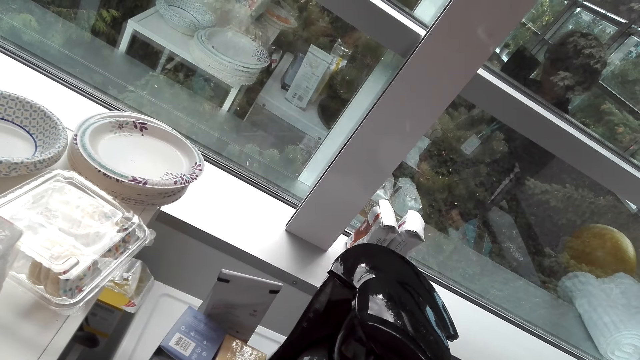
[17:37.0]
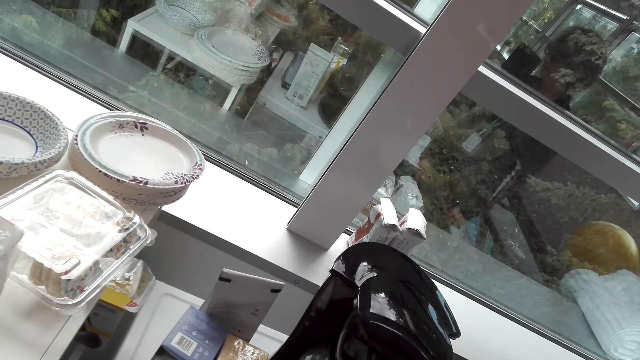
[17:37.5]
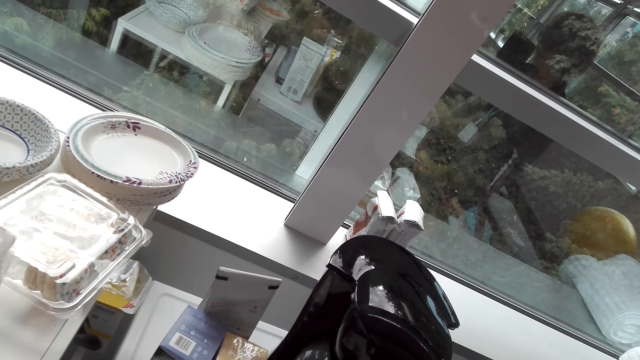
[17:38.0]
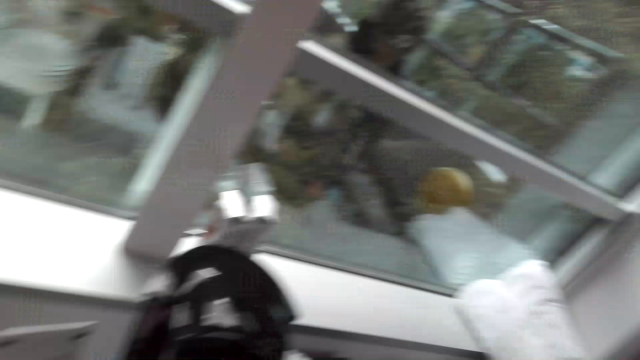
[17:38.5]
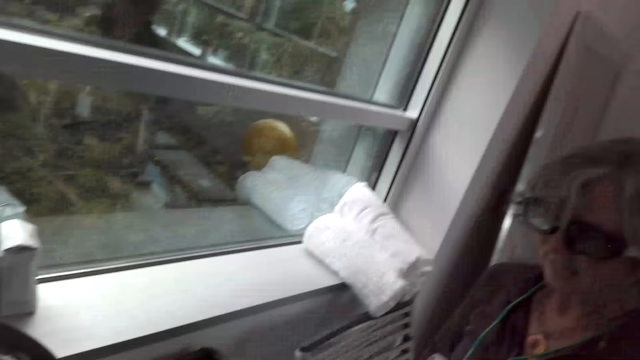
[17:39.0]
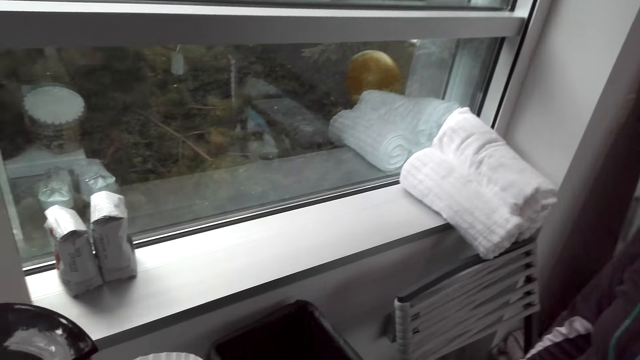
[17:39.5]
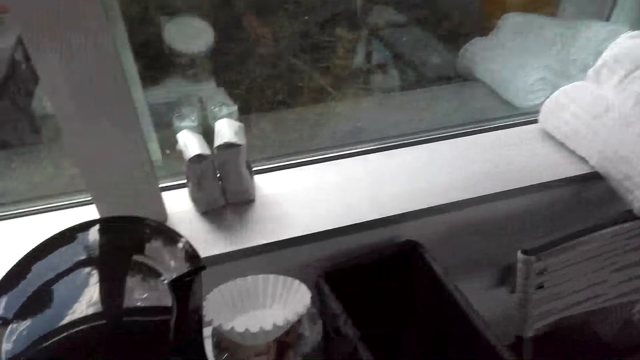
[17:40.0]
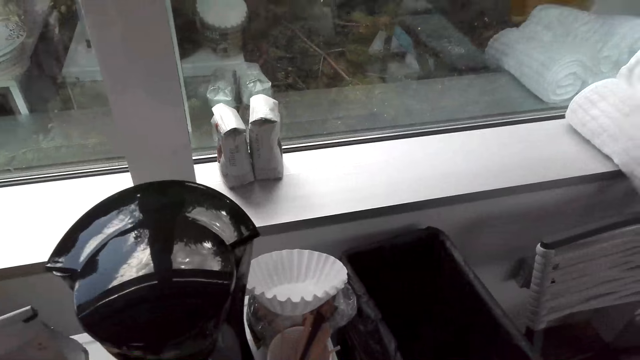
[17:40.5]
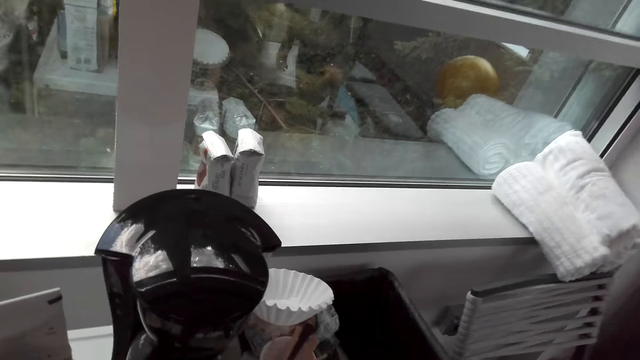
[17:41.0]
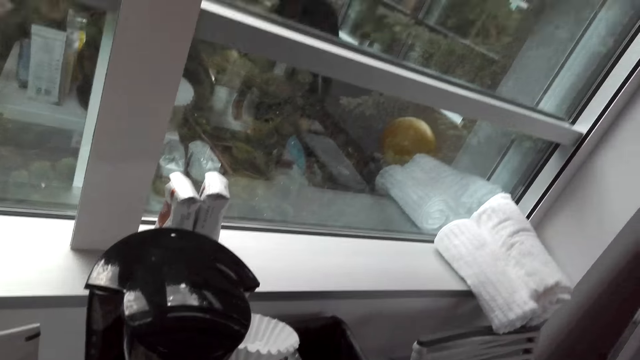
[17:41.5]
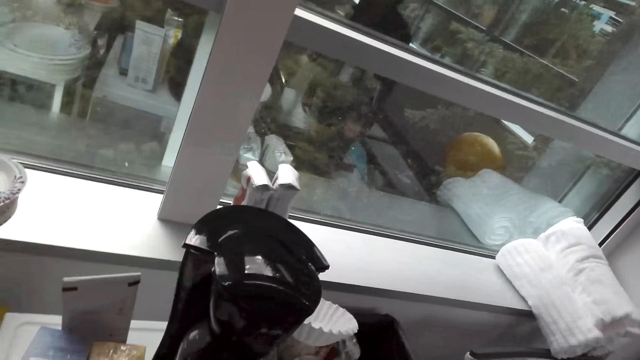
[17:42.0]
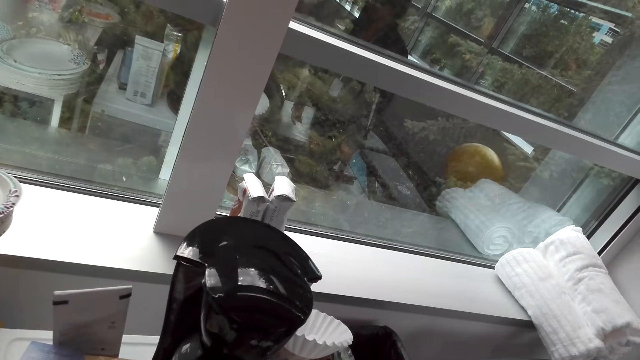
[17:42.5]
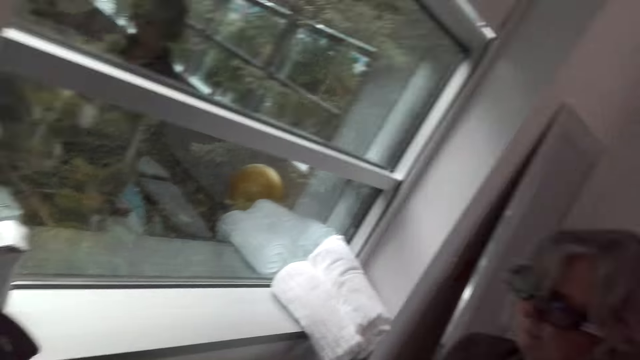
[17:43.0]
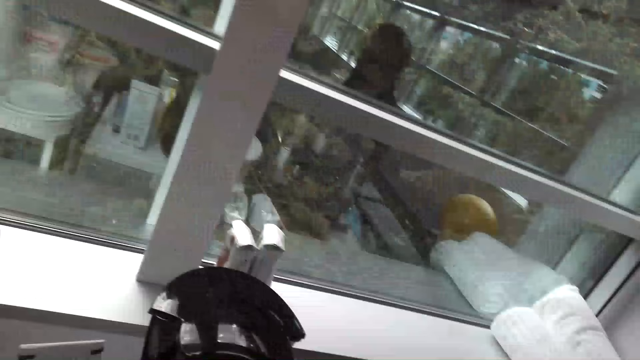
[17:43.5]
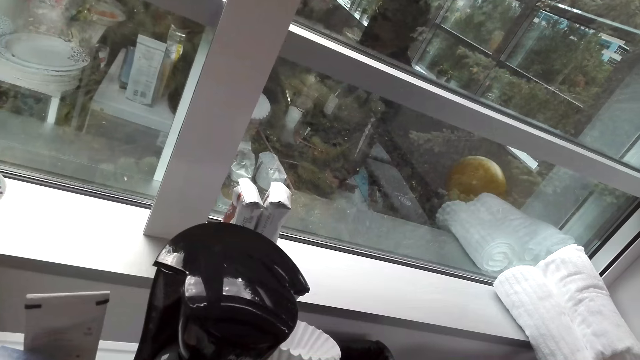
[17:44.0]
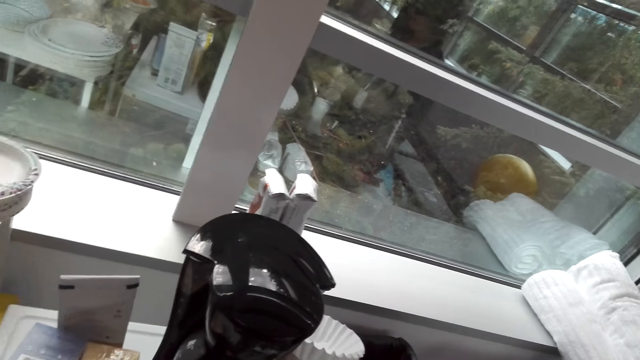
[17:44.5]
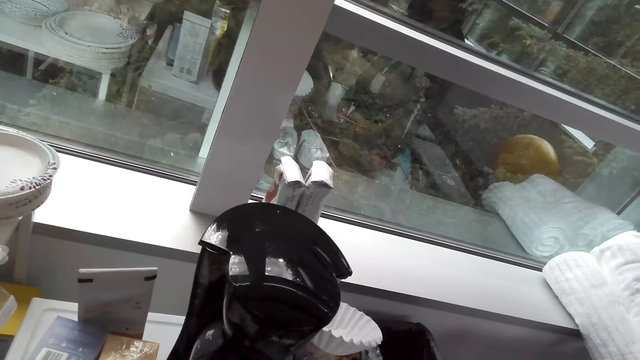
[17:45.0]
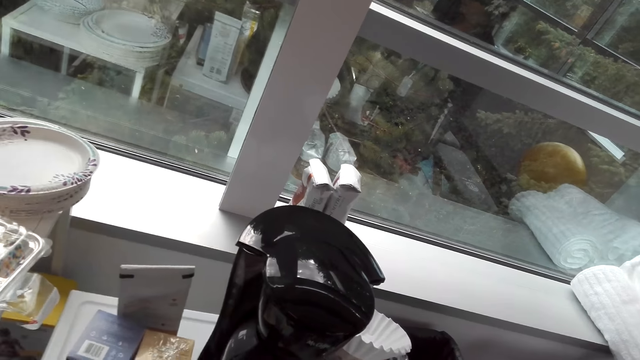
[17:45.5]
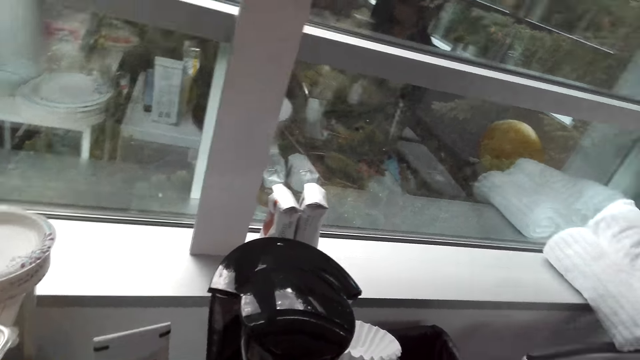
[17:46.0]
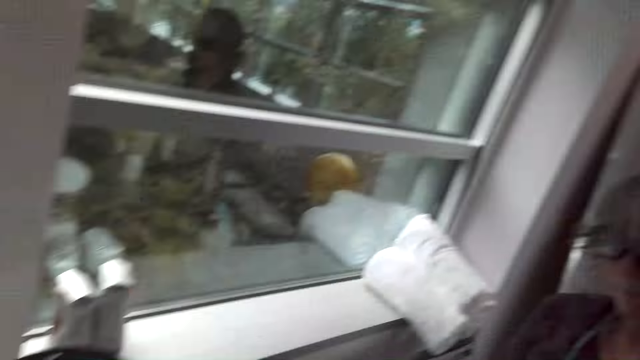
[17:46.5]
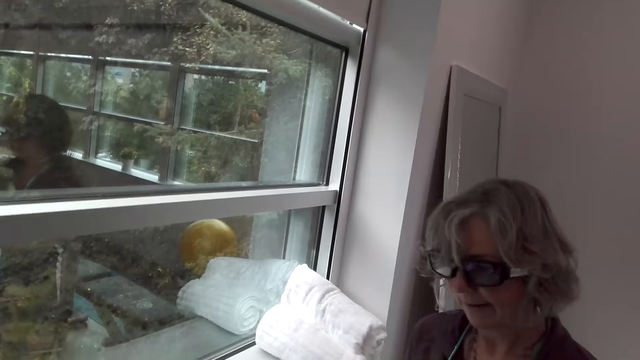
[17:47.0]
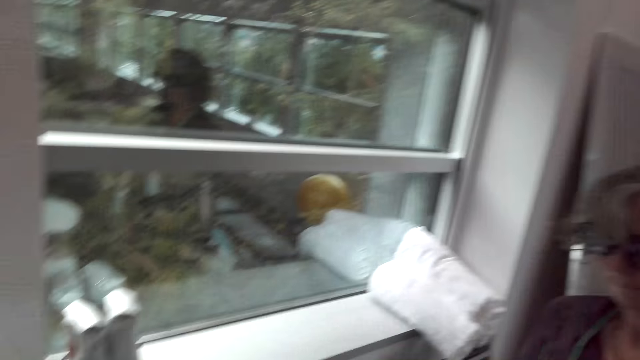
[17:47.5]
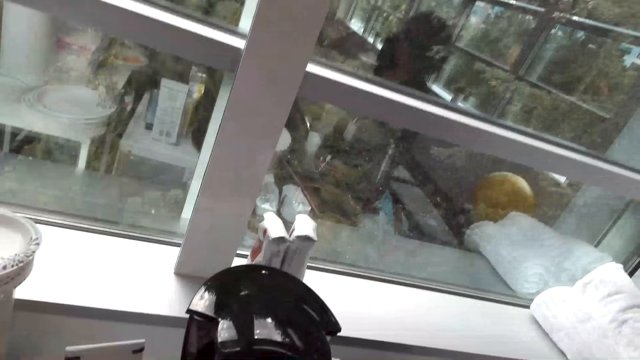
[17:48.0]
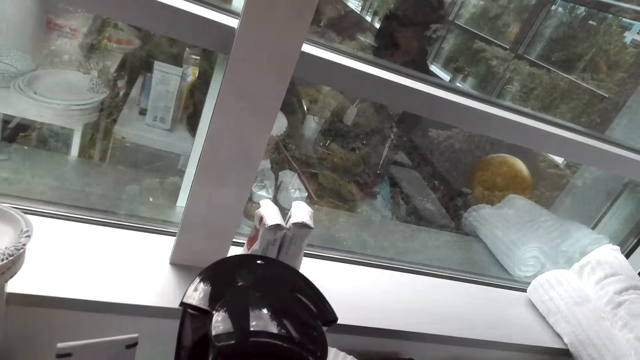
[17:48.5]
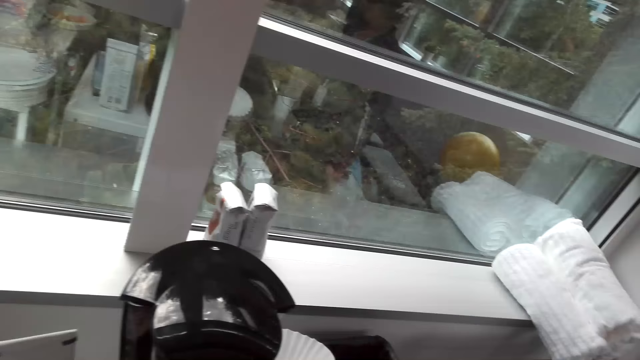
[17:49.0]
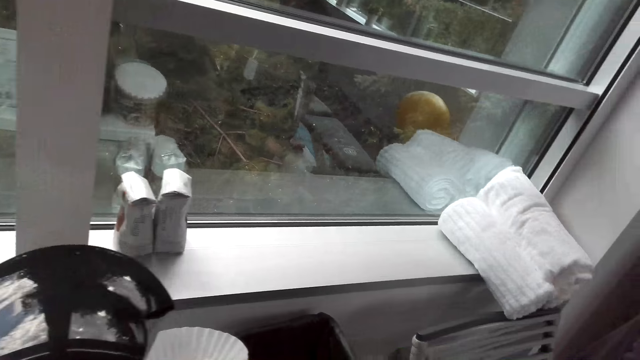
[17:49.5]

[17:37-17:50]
The camera wearer looks at the coffee maker. A woman talks to the camera wearer. The camera wearer talks to the woman. They look at the coffee maker. The woman talks to the camera wearer.

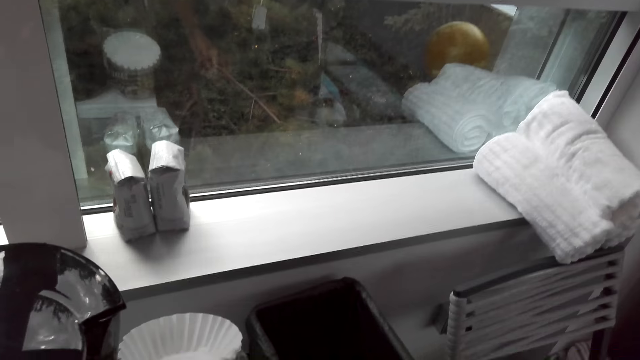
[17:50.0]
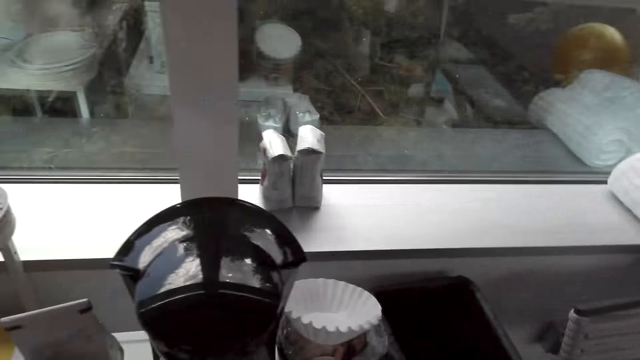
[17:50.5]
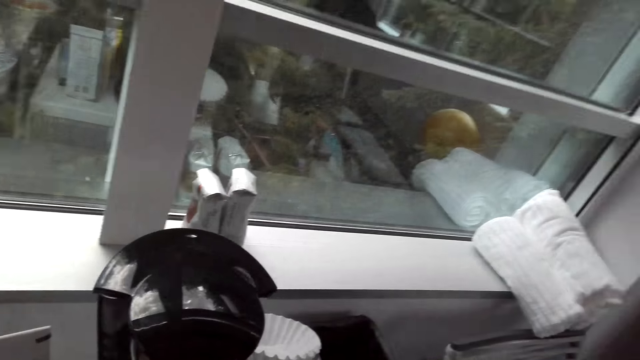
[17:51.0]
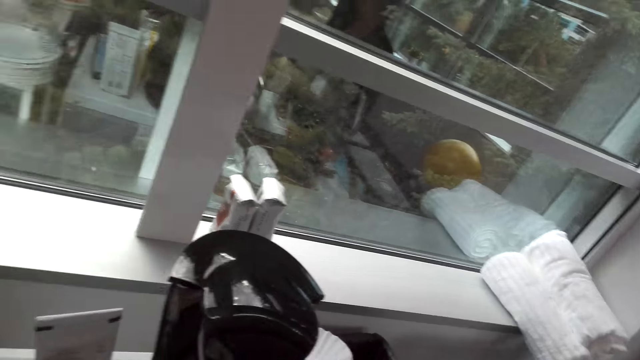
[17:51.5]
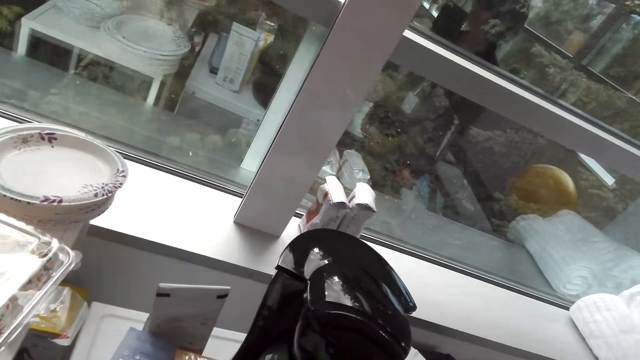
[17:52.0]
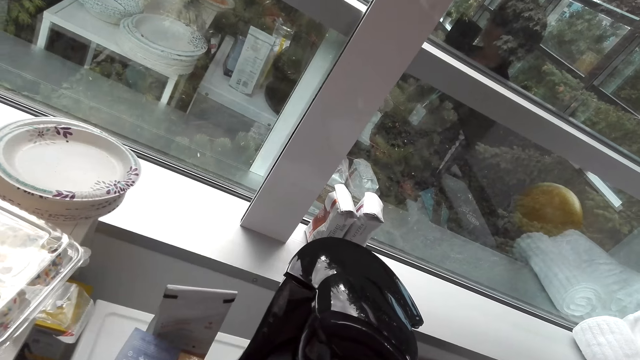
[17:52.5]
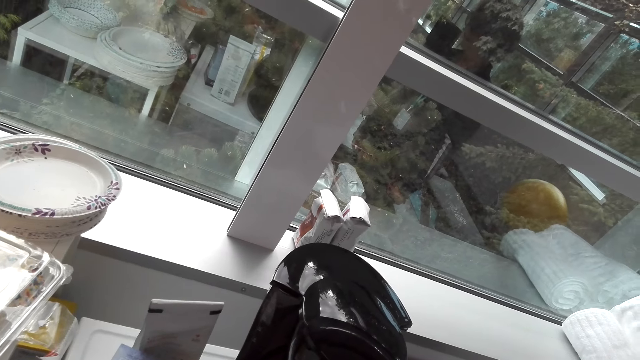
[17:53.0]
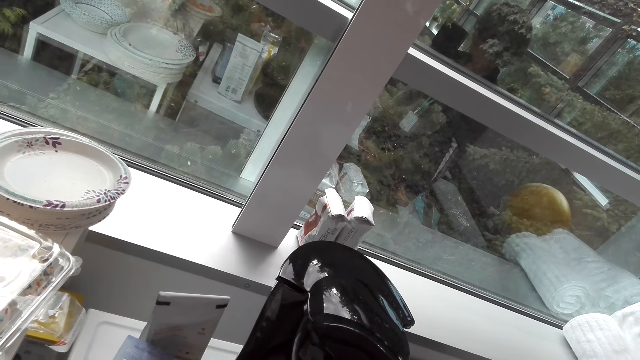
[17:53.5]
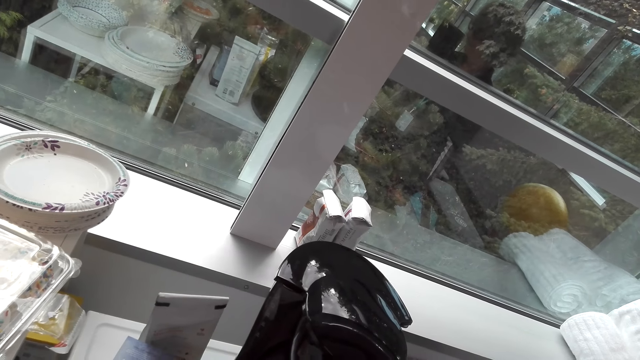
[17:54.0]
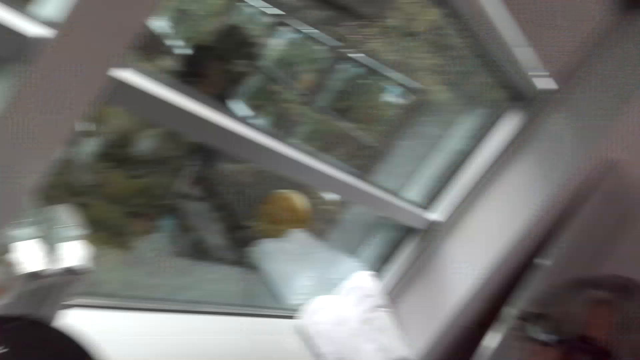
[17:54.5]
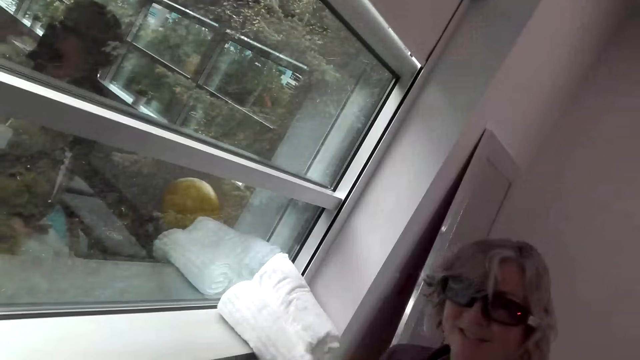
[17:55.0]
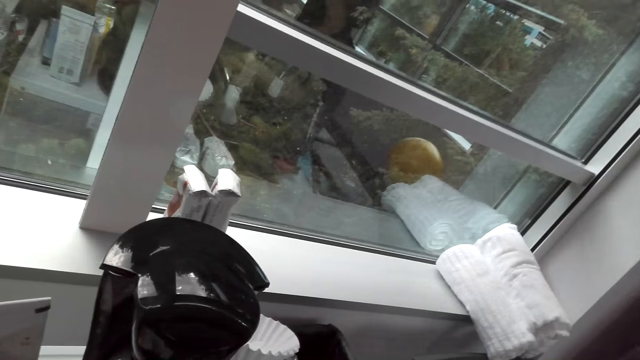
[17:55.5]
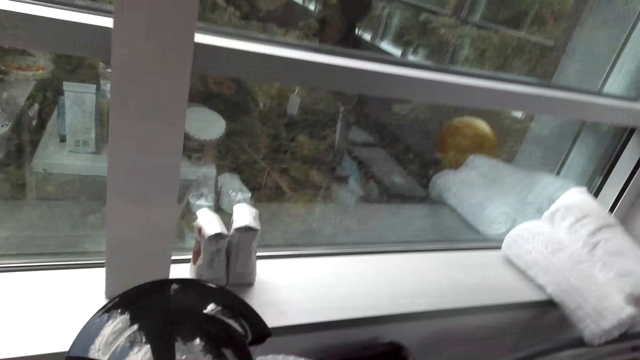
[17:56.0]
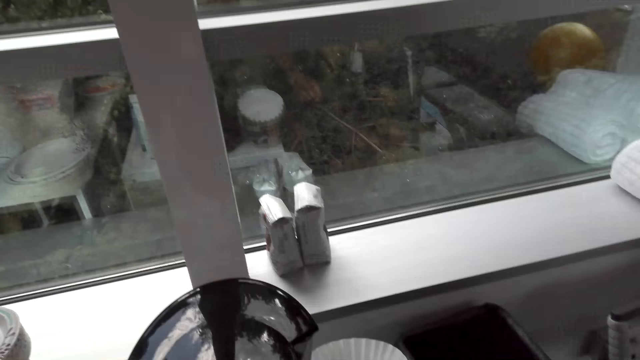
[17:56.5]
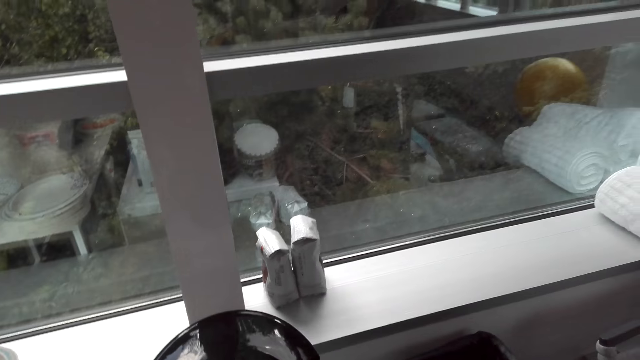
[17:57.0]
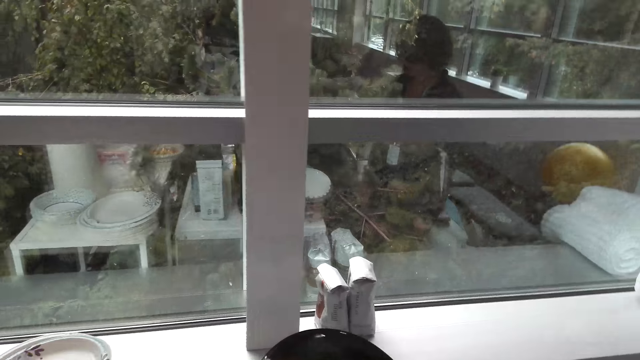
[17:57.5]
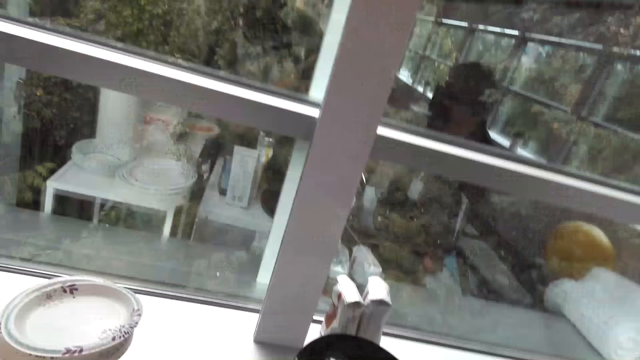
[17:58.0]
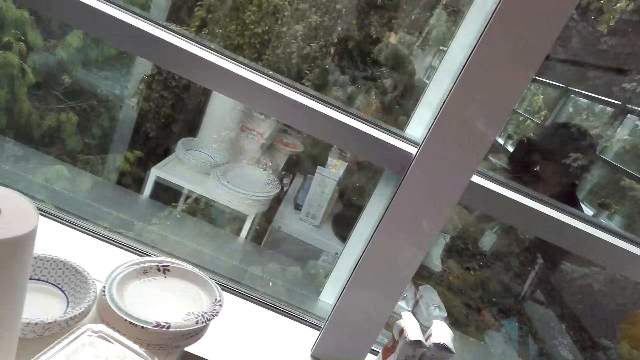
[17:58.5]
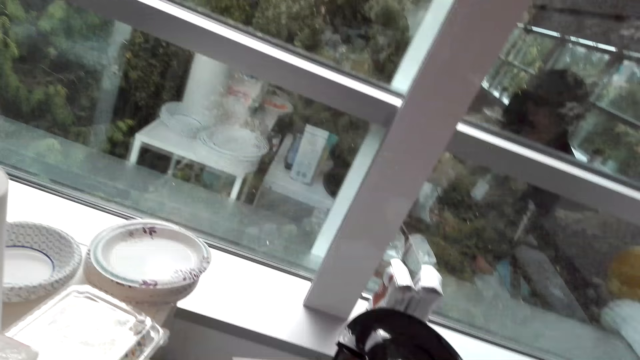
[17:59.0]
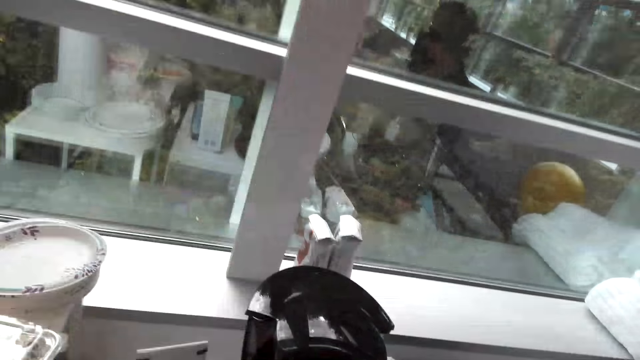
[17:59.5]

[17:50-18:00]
The camera wearer looks at the coffee maker. They talk to a woman.
